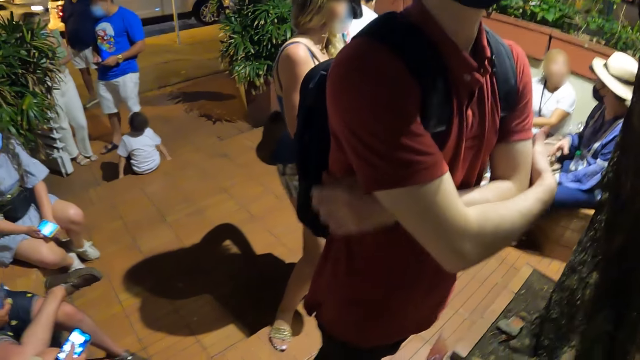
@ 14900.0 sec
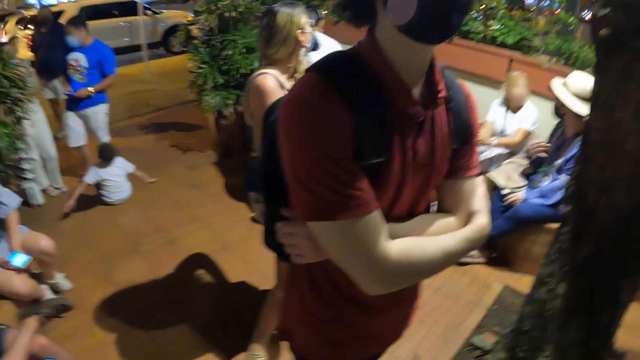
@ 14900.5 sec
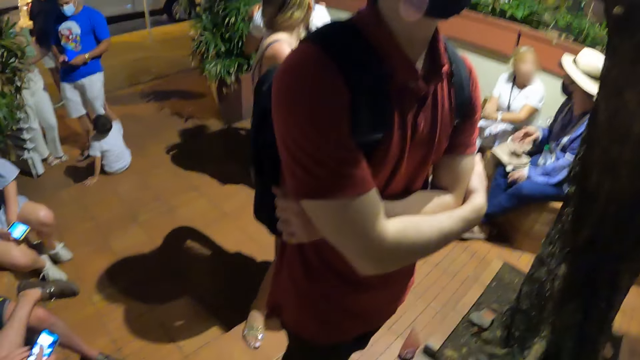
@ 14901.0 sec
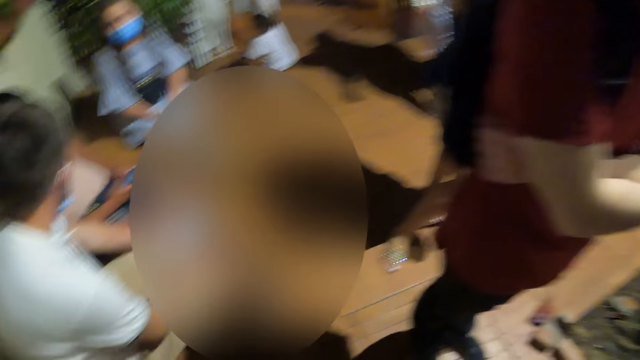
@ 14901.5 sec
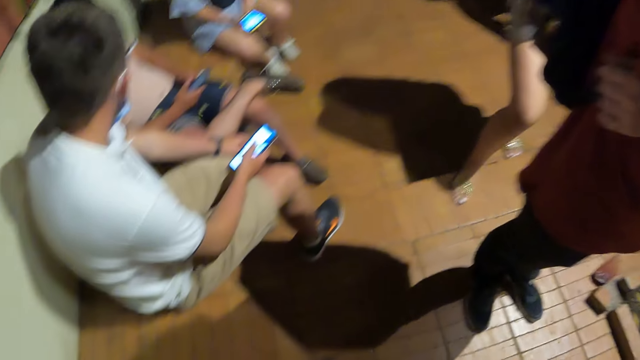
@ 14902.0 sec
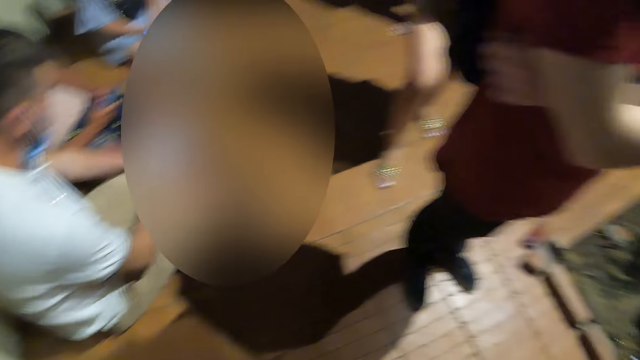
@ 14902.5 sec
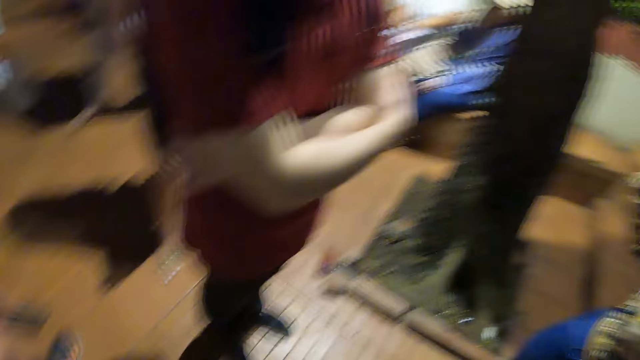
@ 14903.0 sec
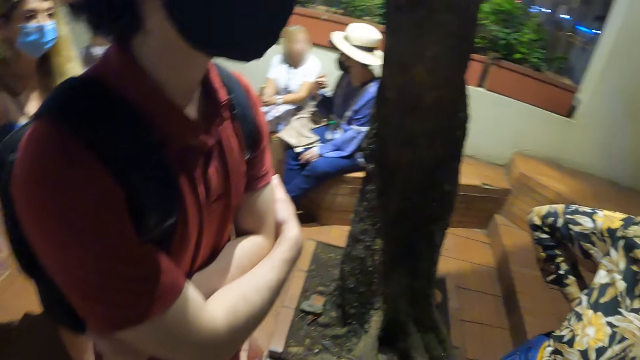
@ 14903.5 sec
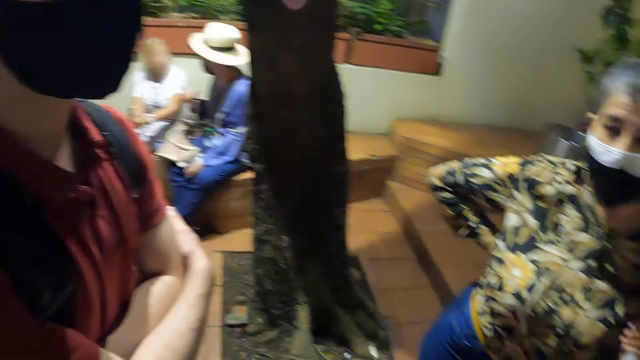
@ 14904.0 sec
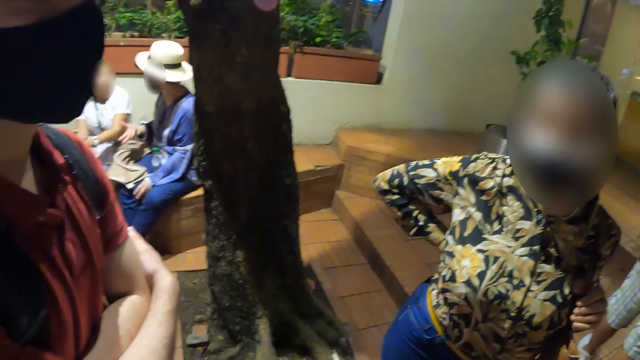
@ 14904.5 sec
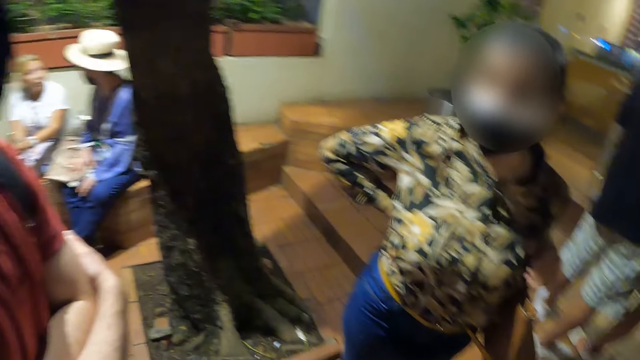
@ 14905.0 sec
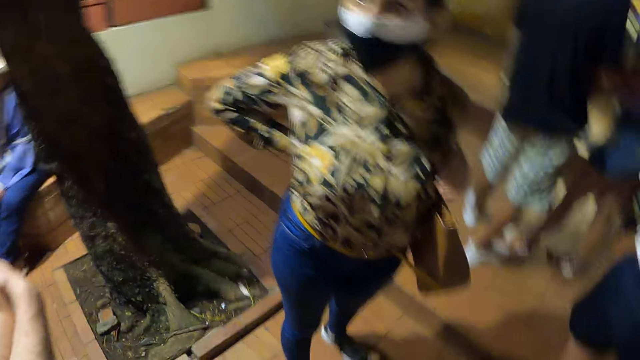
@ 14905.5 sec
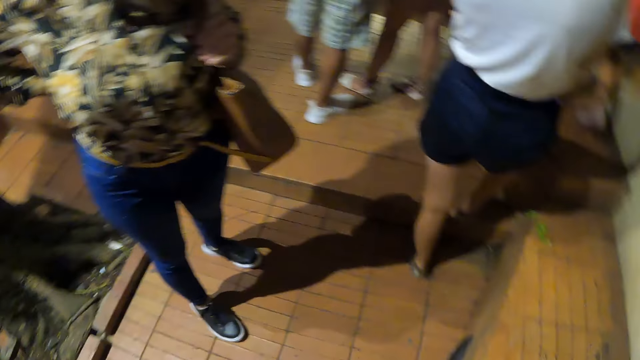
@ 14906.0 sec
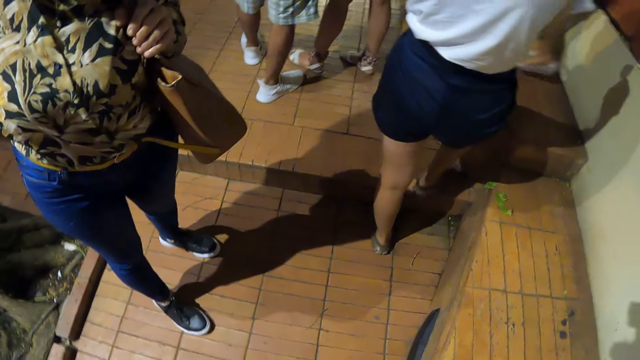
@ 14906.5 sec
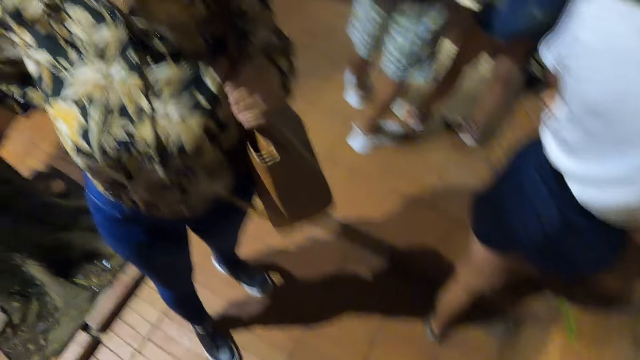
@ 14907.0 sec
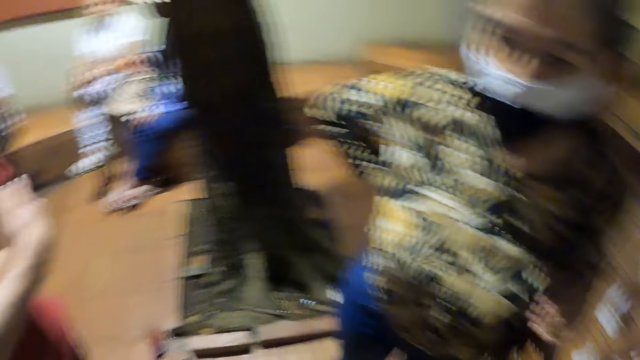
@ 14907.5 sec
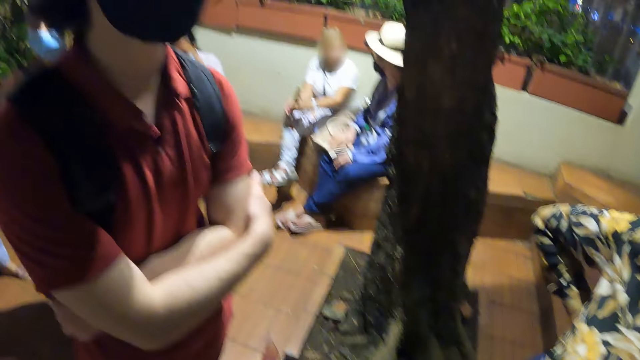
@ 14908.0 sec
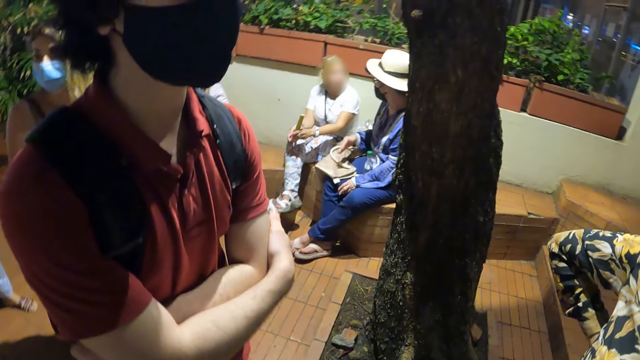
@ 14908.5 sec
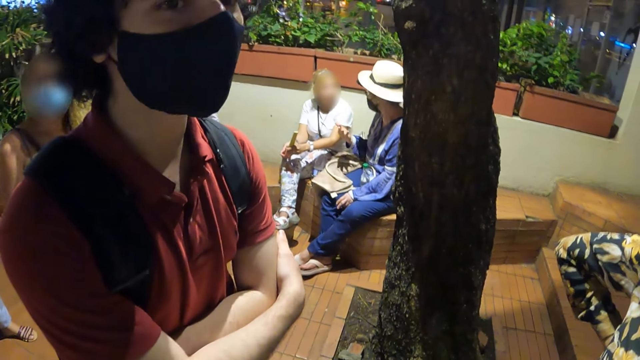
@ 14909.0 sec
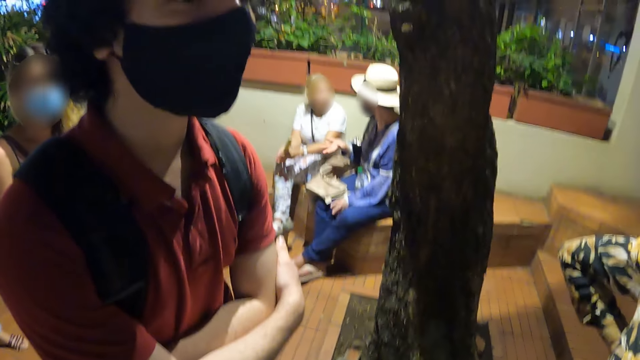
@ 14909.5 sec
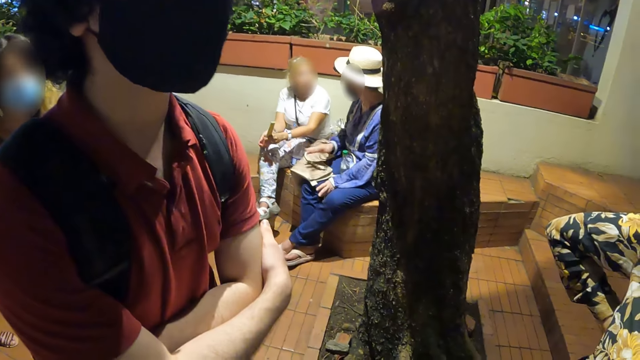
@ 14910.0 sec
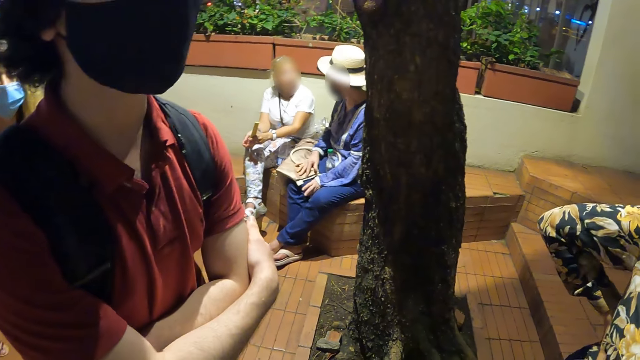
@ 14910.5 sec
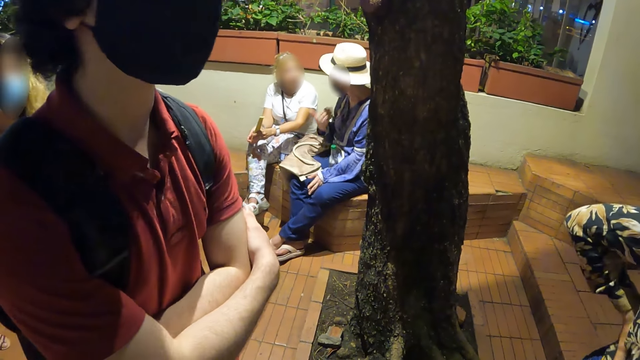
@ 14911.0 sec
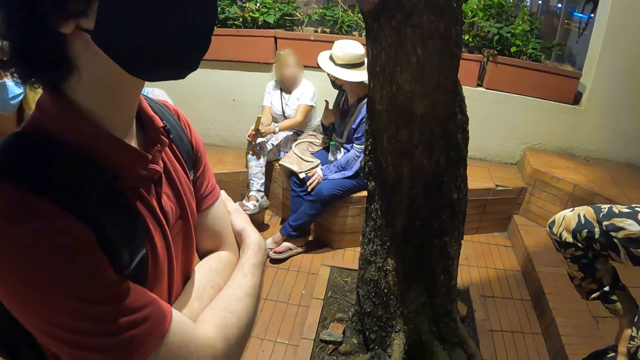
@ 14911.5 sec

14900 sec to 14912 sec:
A man folds the hands. The camera wearer moves around the compound. They talk to the man.

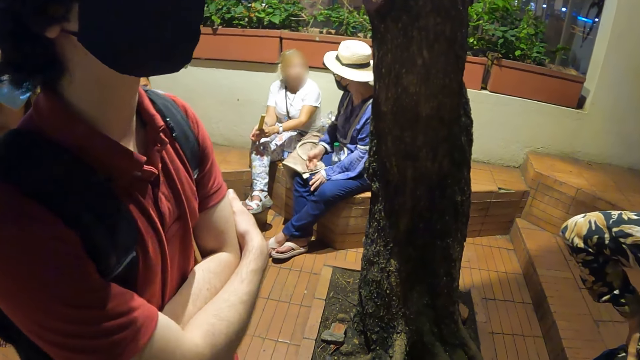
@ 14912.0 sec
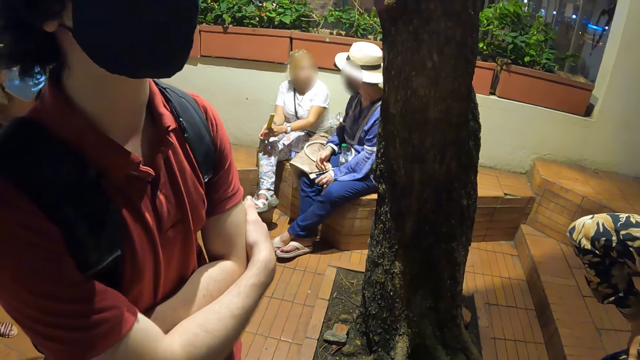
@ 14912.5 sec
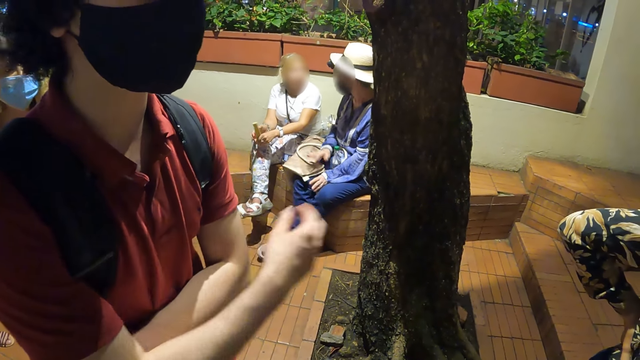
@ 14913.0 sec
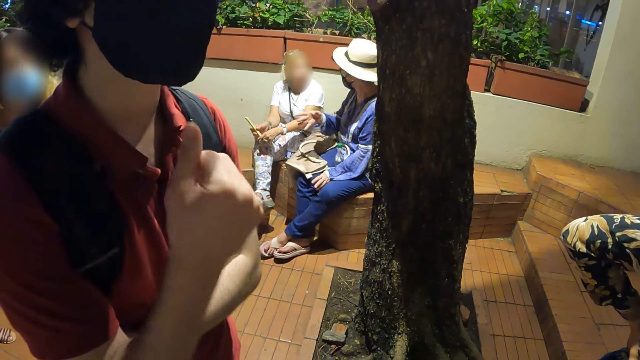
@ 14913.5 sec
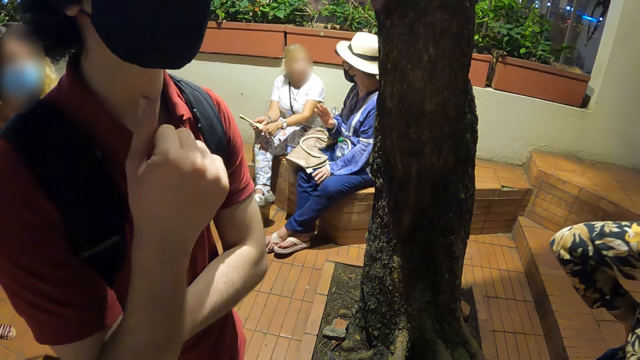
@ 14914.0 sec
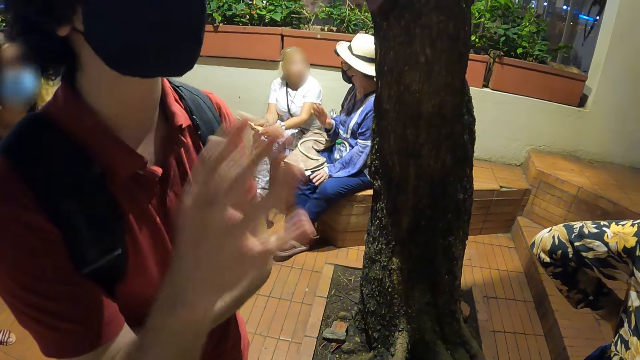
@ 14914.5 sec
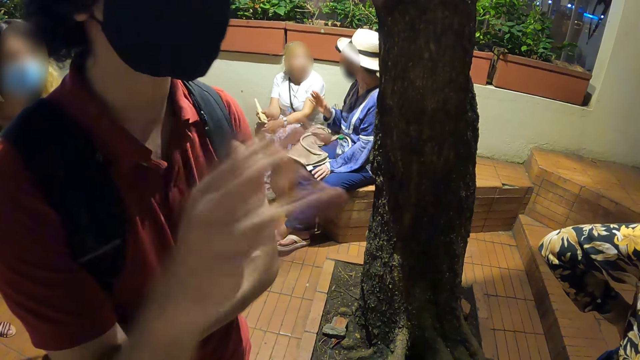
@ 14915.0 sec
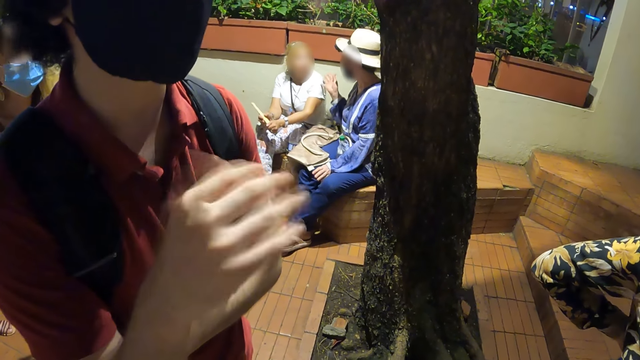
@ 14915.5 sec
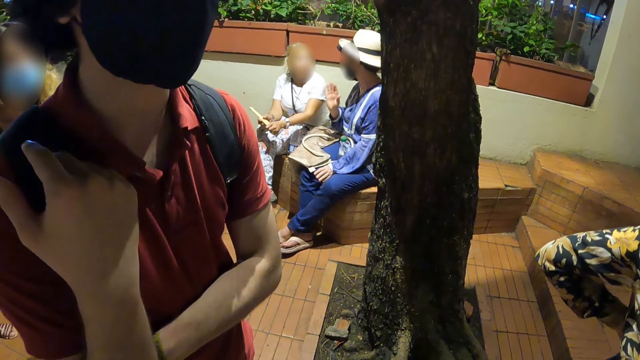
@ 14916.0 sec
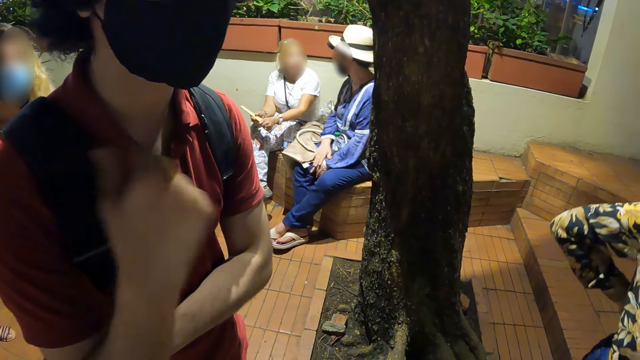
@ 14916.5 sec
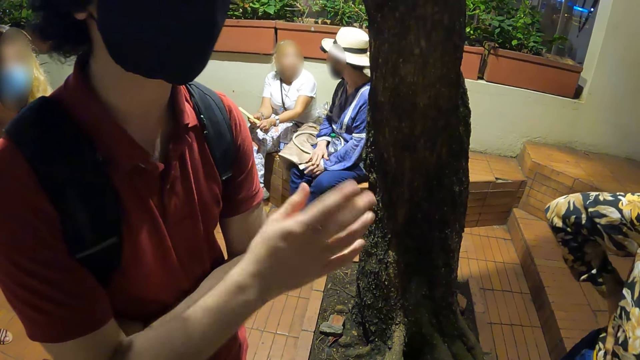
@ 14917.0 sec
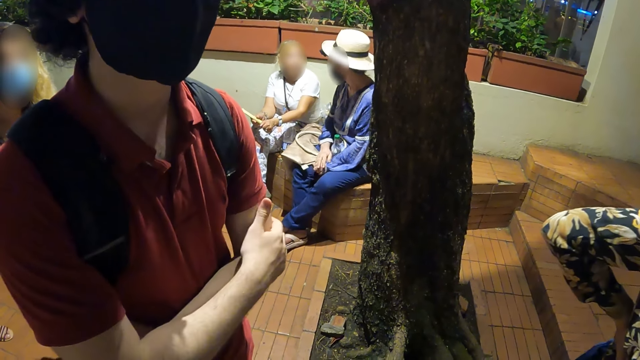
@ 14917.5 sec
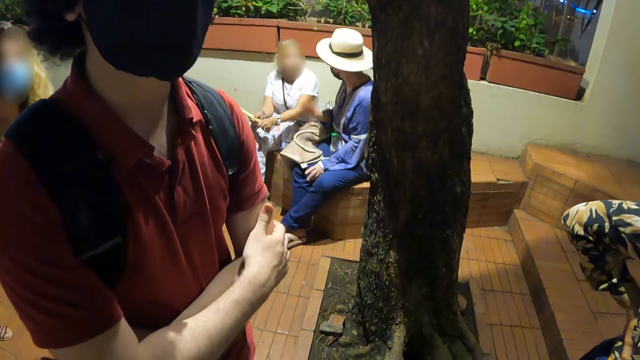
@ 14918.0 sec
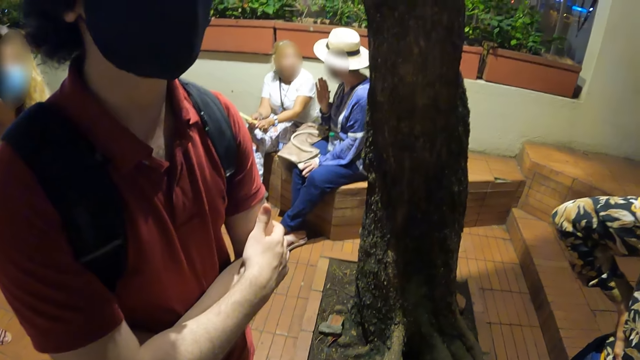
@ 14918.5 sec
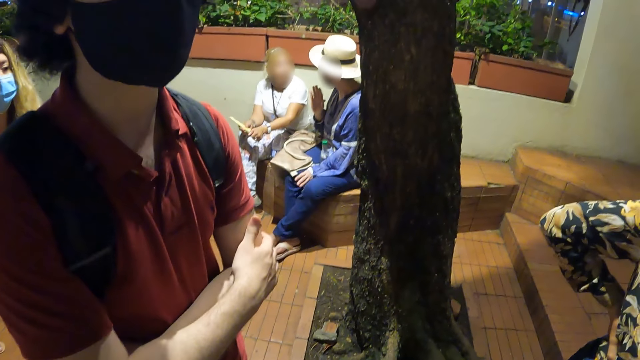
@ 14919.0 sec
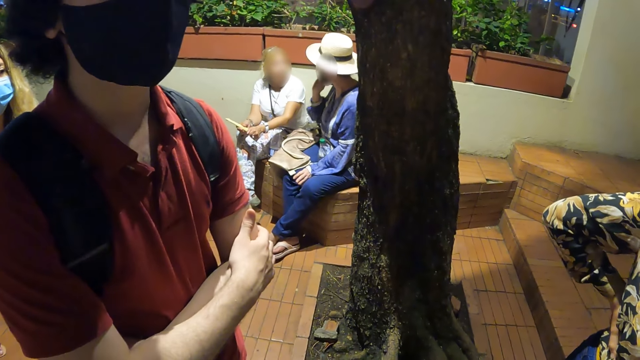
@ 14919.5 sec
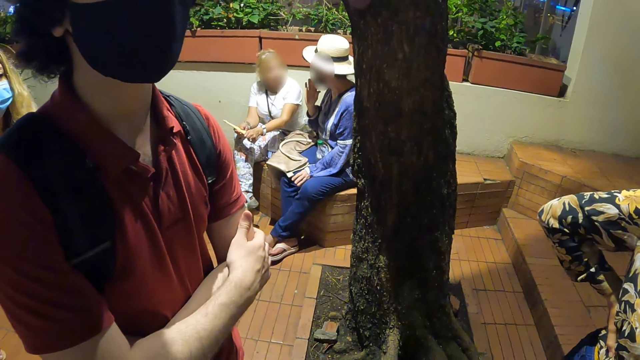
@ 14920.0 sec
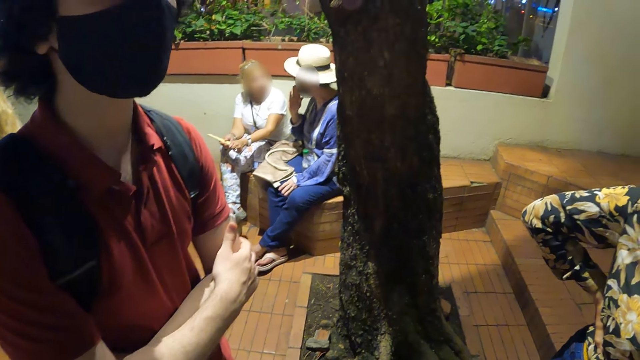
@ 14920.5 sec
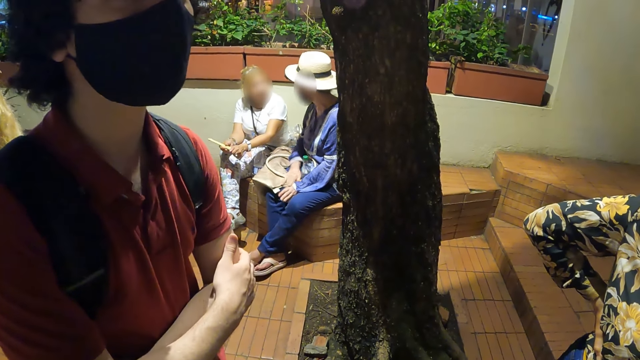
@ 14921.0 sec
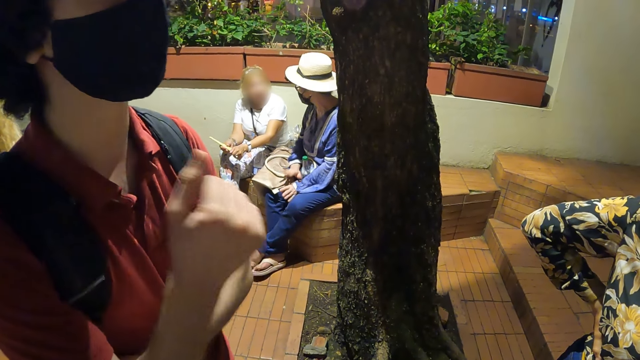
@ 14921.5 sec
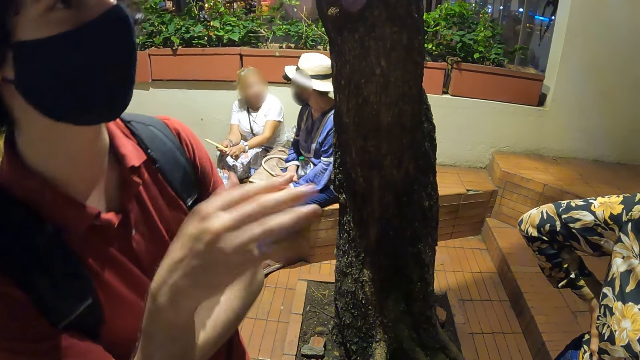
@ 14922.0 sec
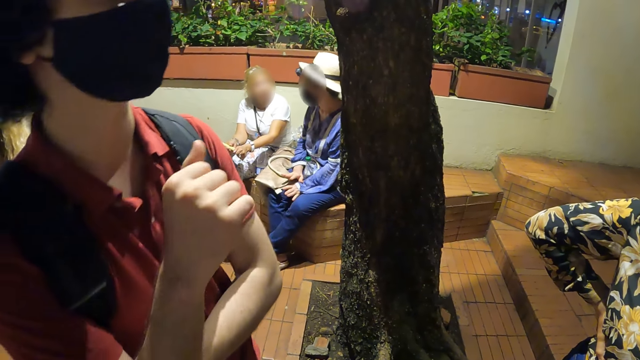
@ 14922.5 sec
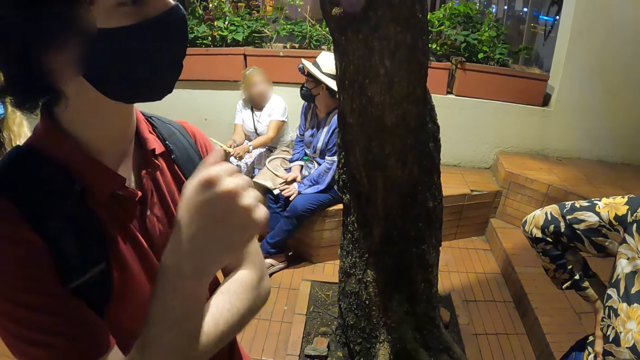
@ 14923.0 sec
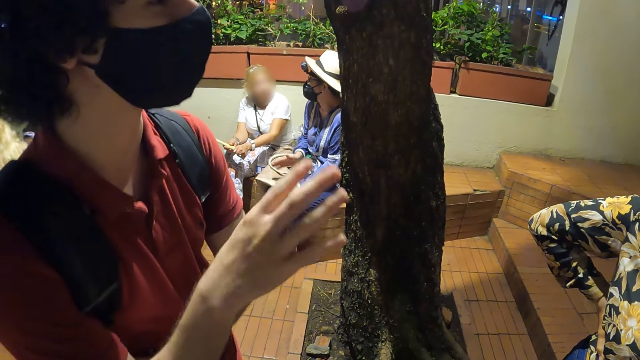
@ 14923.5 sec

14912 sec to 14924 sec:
The man moves the right hand, lifts up the hands and talks to the camera wearer.
